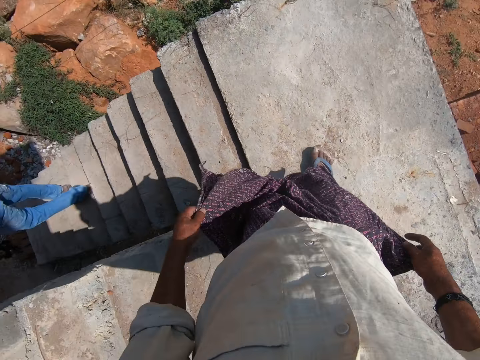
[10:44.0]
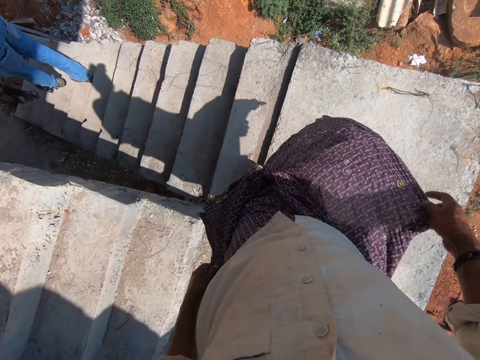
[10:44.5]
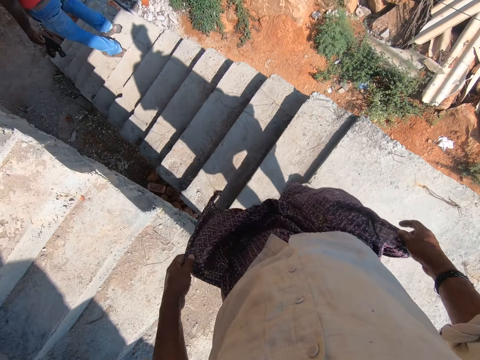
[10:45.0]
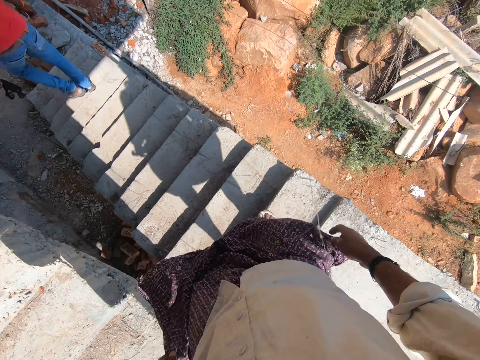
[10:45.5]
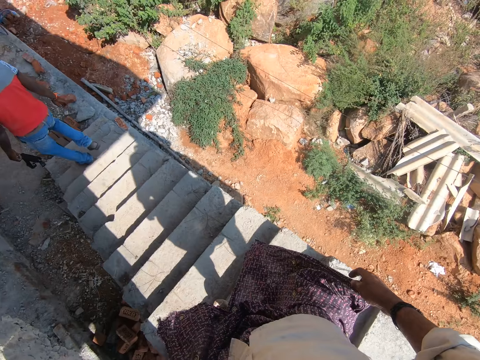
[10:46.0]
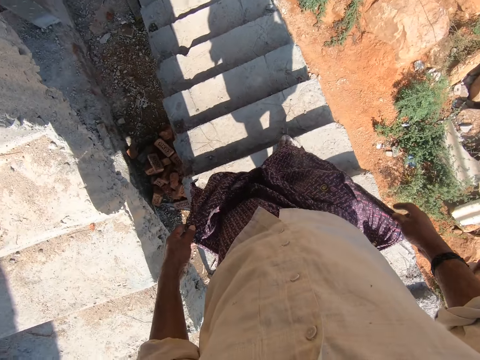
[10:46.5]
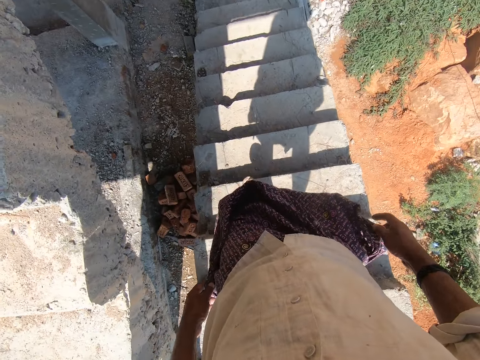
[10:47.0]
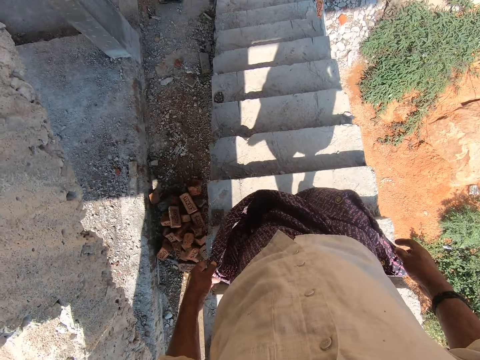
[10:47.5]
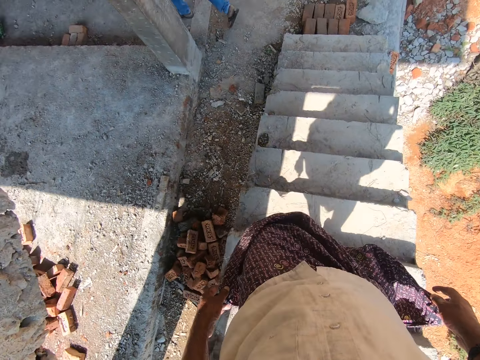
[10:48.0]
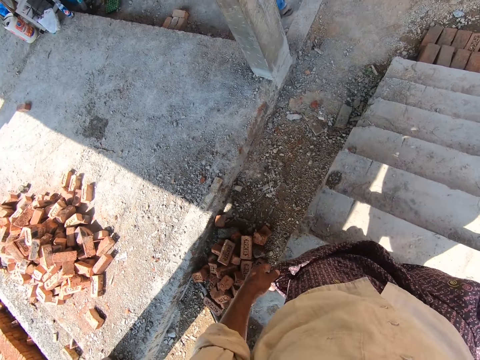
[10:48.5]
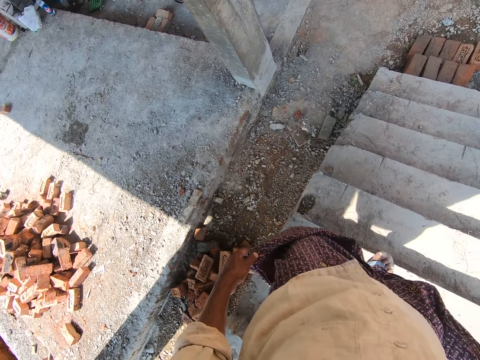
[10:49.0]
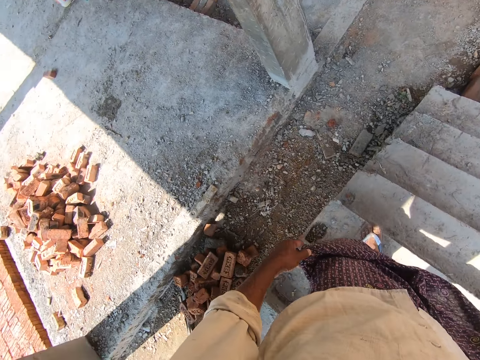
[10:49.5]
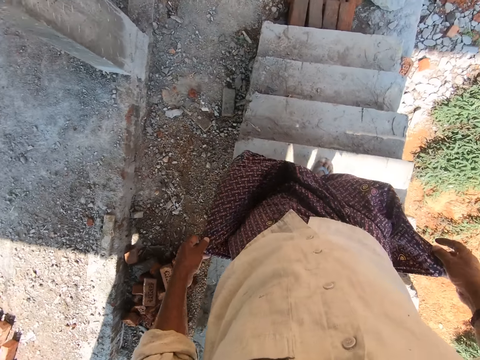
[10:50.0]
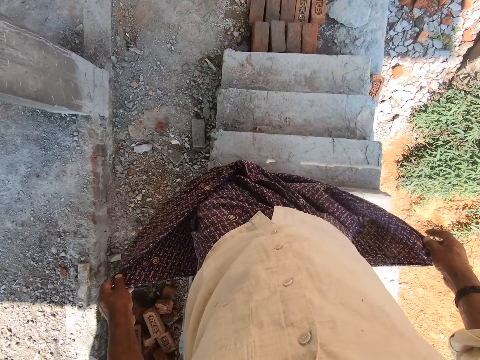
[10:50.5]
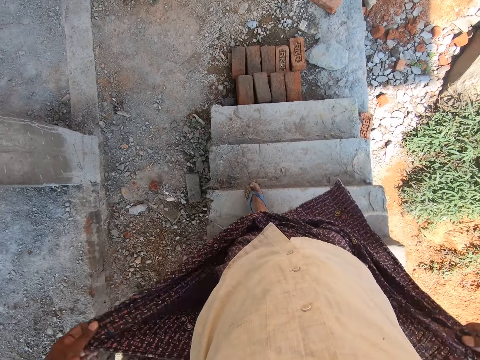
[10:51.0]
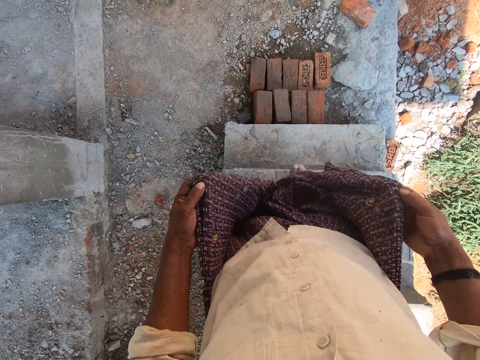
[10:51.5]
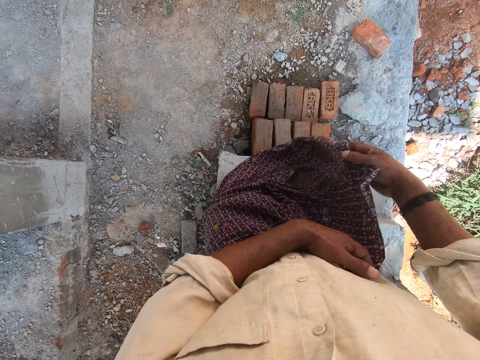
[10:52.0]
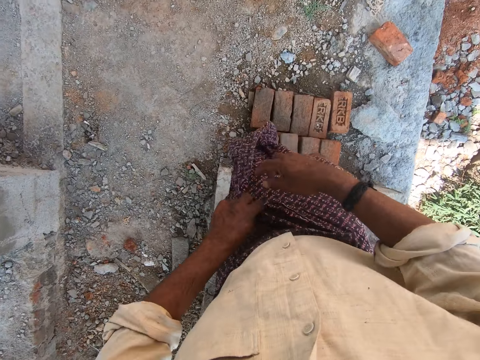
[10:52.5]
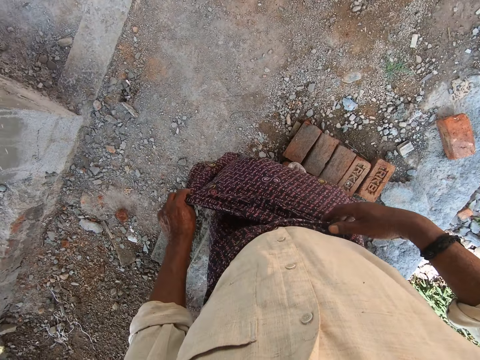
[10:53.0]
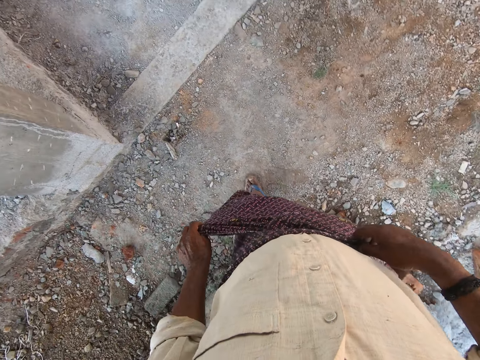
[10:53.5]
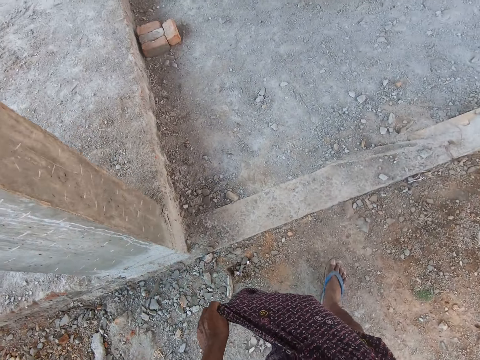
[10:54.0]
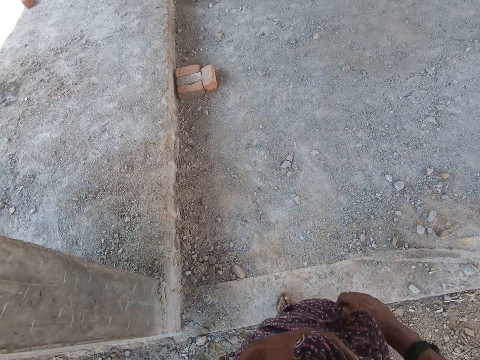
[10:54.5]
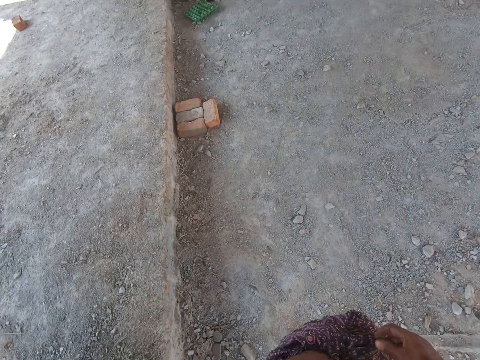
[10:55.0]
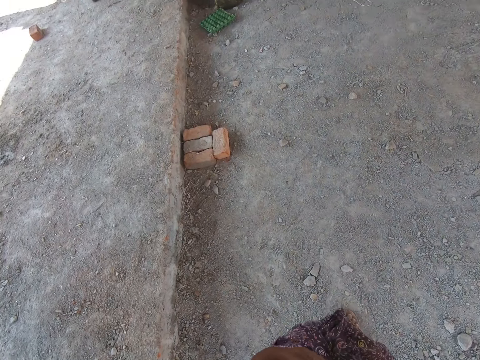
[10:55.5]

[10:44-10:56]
The camera wearer folds a cloth. They tie the cloth. They walk at the construction site.

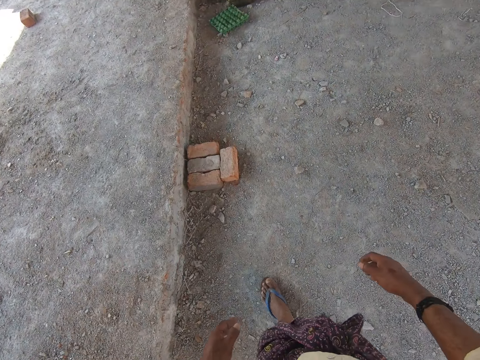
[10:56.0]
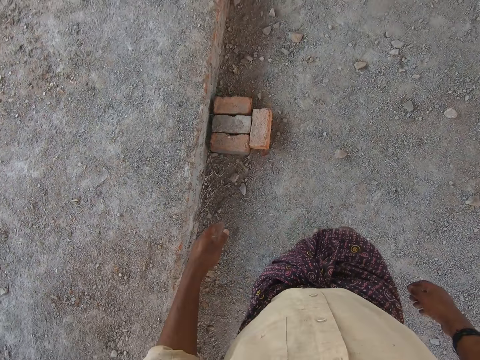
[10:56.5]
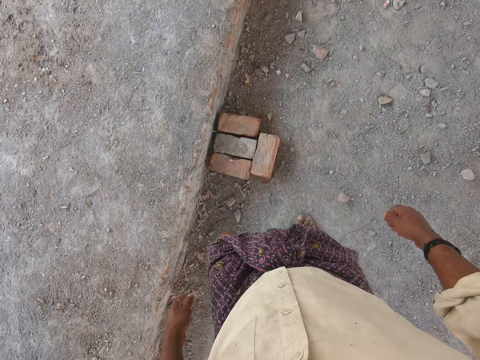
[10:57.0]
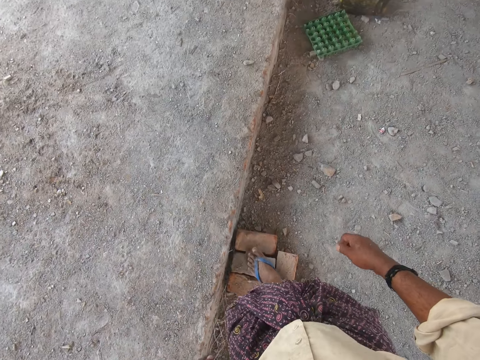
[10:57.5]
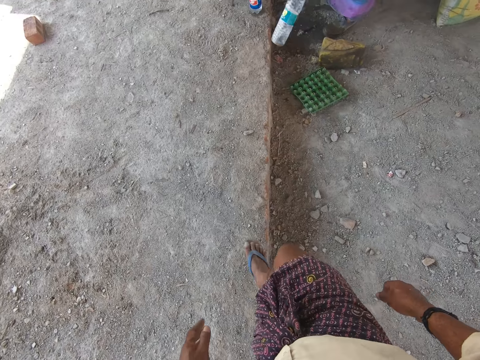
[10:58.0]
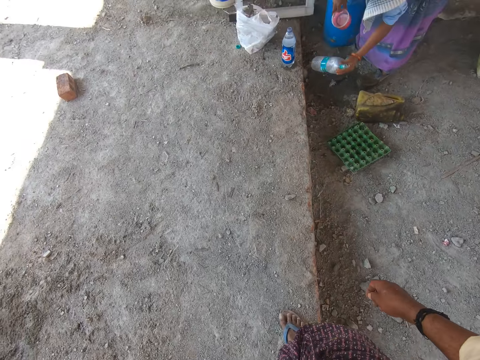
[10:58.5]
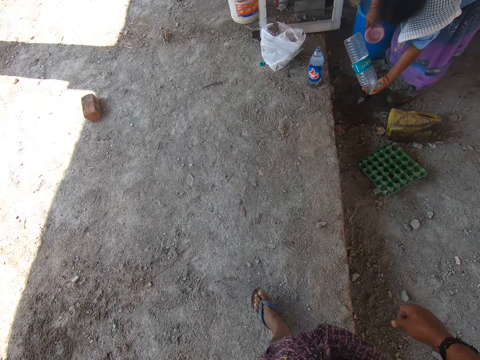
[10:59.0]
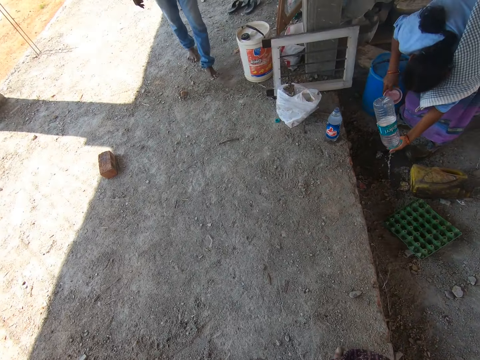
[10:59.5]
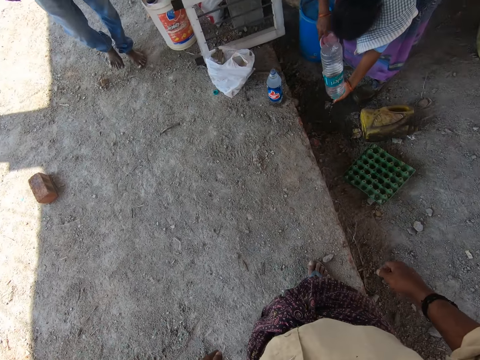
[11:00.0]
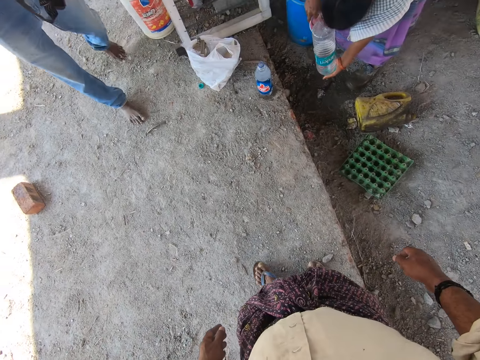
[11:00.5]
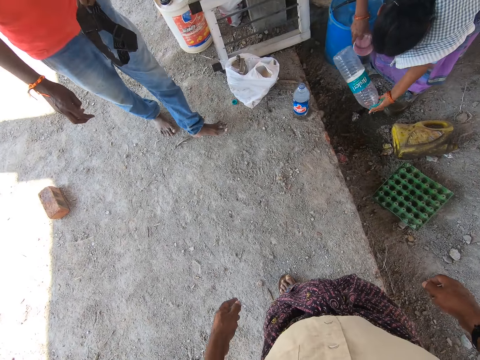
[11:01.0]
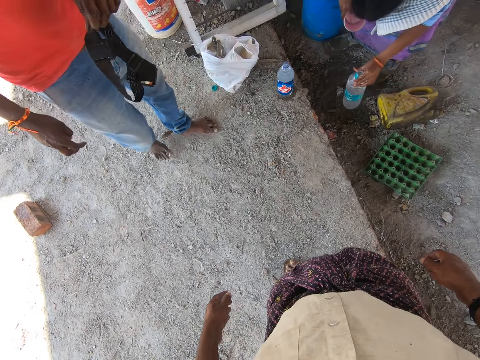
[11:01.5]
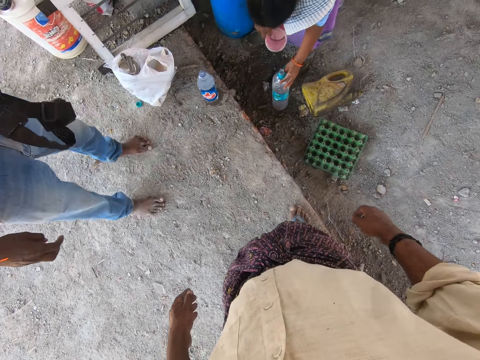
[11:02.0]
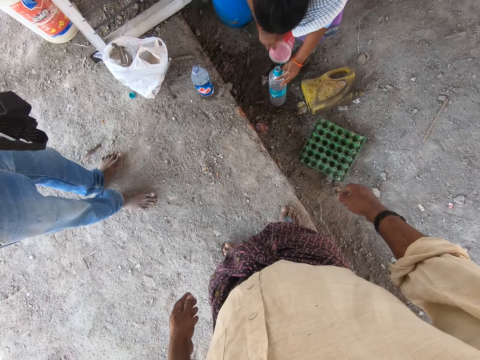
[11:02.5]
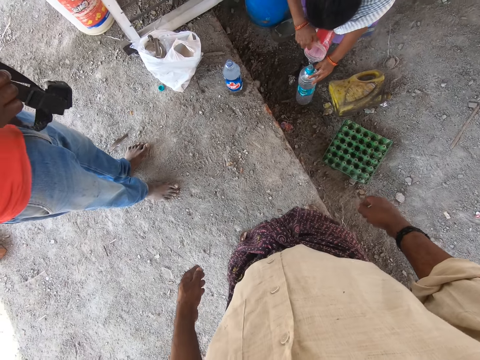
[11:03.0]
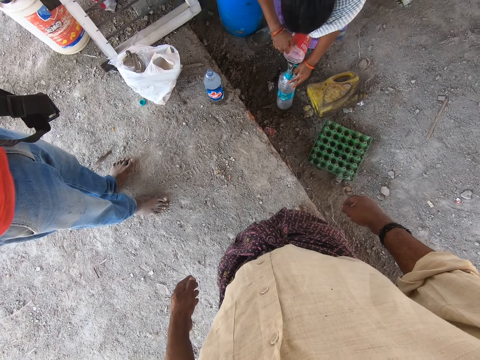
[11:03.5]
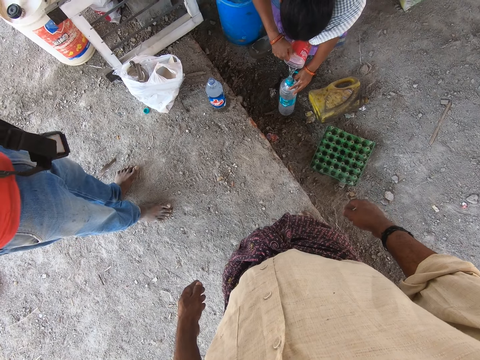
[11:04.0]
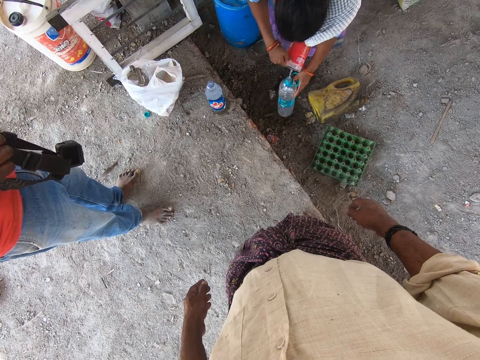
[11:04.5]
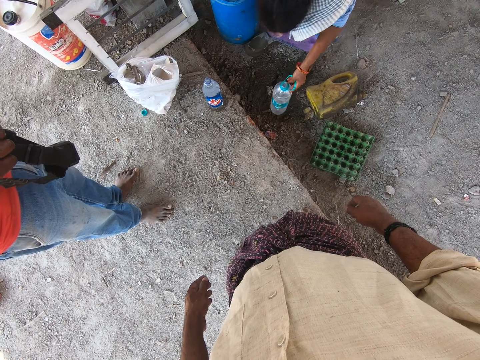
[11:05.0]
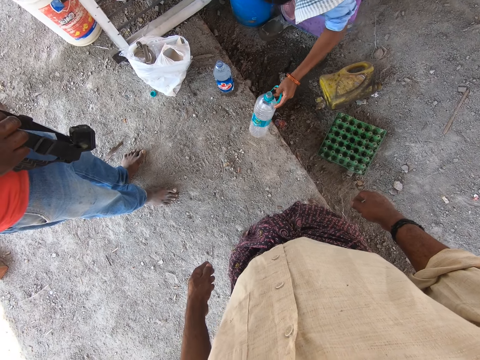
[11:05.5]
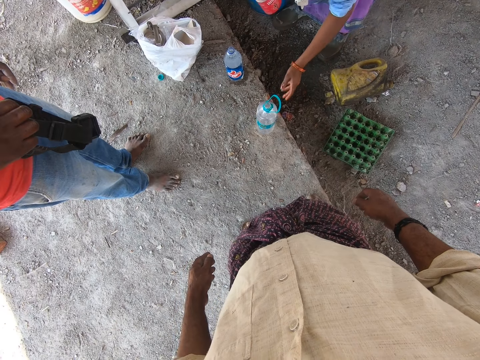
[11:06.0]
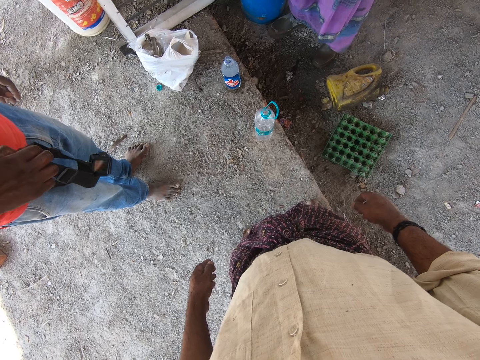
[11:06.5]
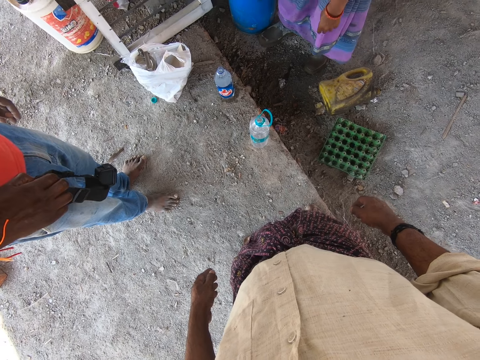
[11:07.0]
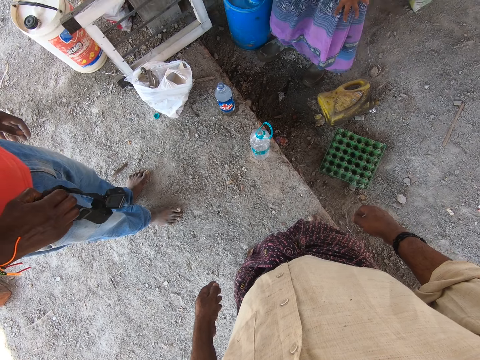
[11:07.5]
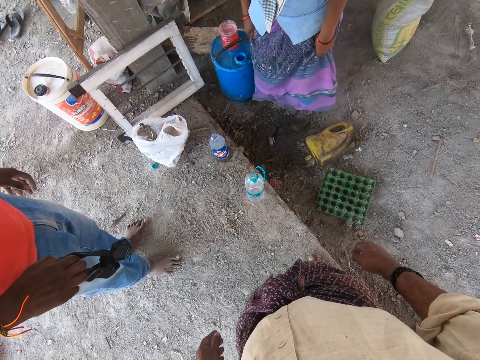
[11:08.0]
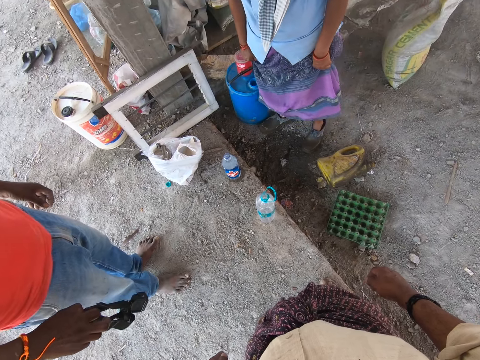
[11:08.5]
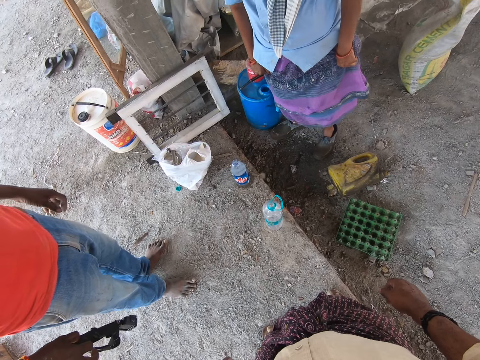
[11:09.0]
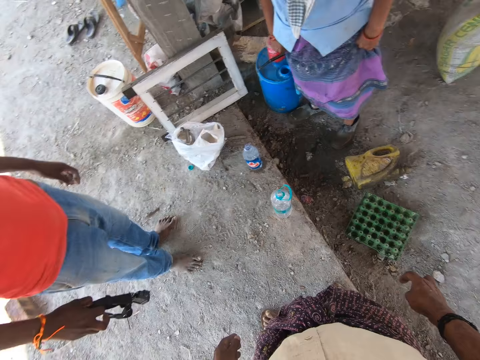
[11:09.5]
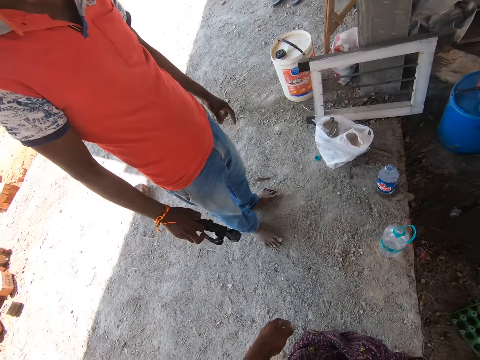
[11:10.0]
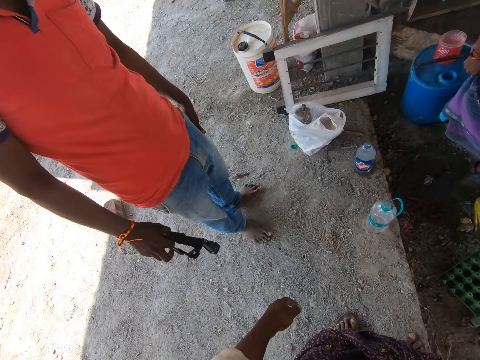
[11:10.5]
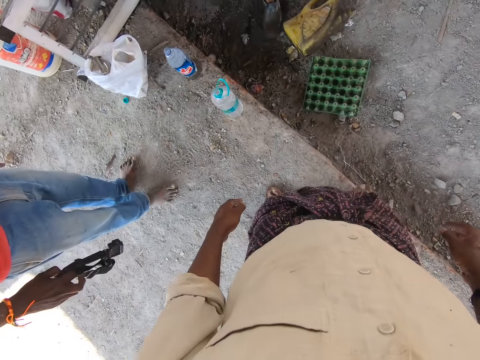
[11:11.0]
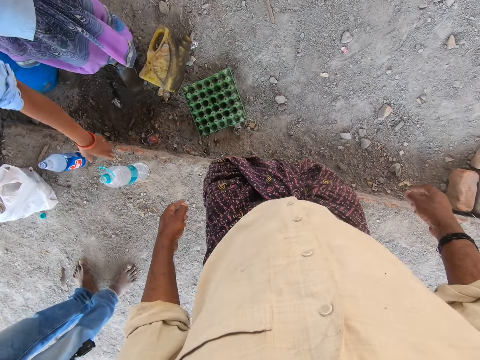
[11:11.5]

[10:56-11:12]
The camera wearer steps on the bricks with the left foot. They walk on the compound. A woman pours water. A man stands beside the camera wearer. The woman pours water in a bottle. The woman picks up the bottle of water and puts the bottle of water on the floor. The camera wearer stands beside another man.
